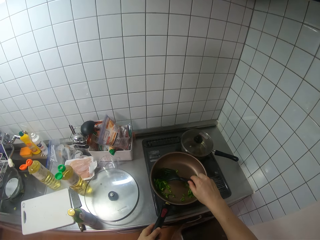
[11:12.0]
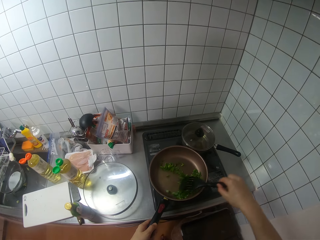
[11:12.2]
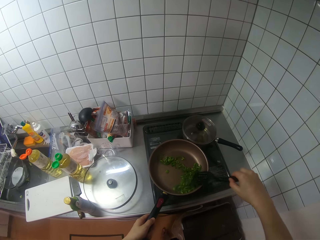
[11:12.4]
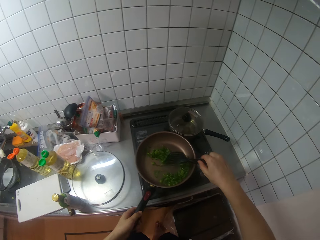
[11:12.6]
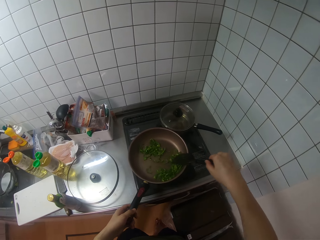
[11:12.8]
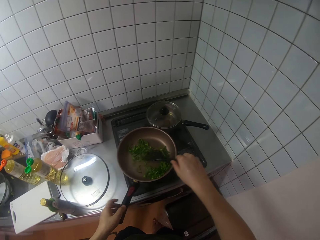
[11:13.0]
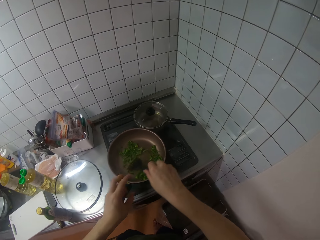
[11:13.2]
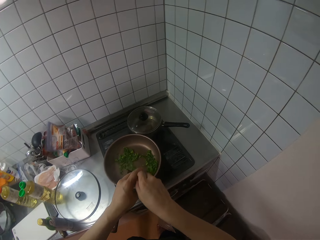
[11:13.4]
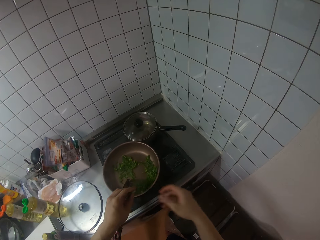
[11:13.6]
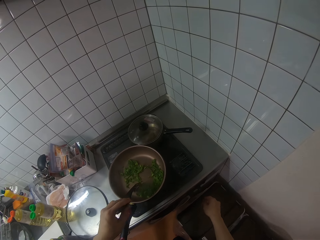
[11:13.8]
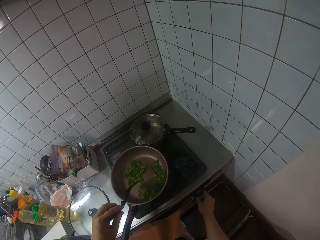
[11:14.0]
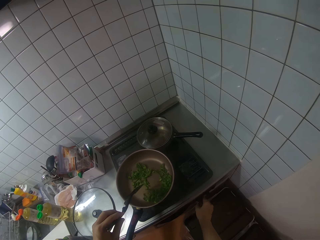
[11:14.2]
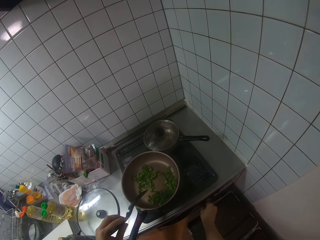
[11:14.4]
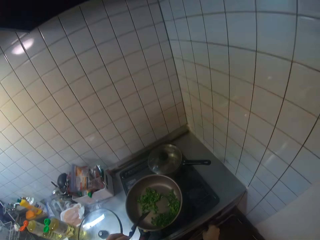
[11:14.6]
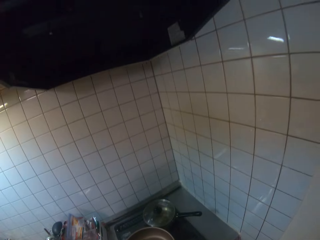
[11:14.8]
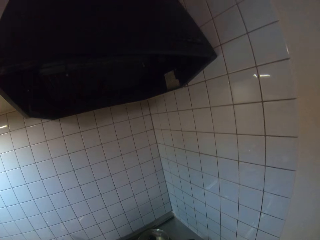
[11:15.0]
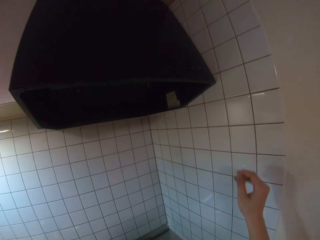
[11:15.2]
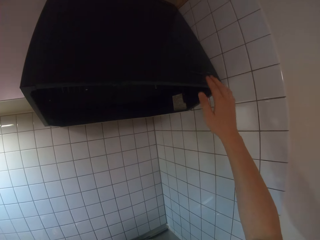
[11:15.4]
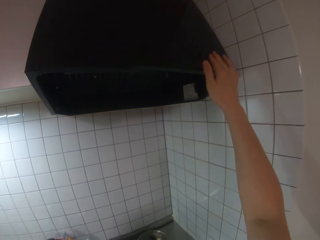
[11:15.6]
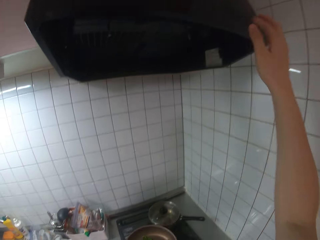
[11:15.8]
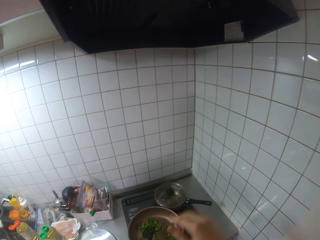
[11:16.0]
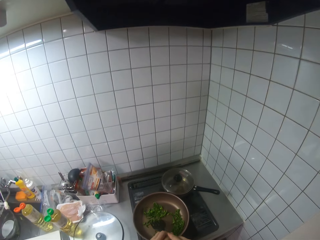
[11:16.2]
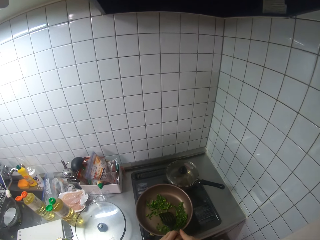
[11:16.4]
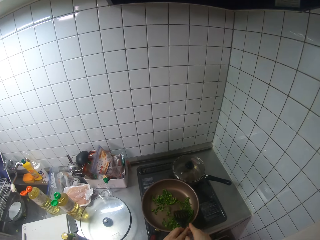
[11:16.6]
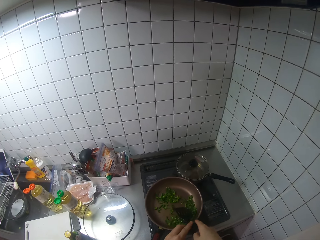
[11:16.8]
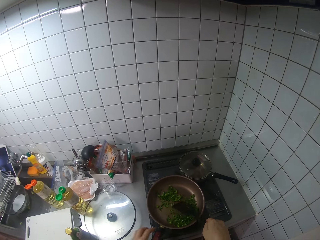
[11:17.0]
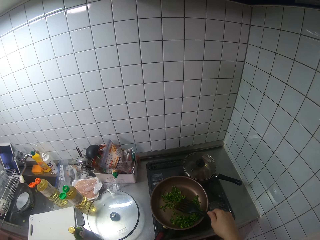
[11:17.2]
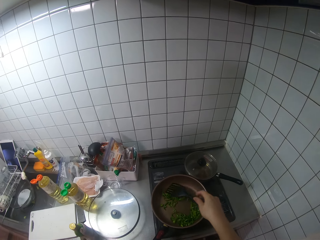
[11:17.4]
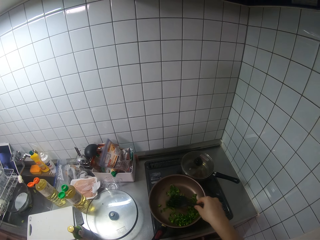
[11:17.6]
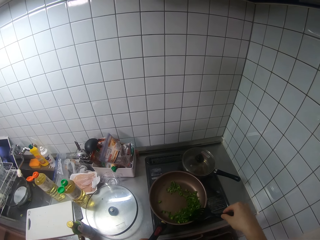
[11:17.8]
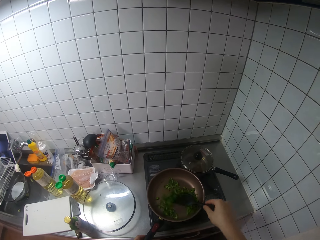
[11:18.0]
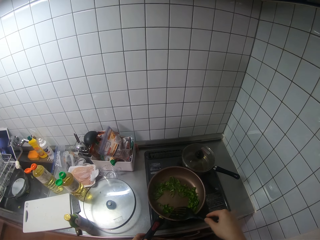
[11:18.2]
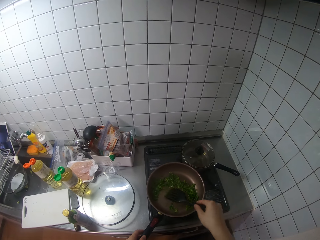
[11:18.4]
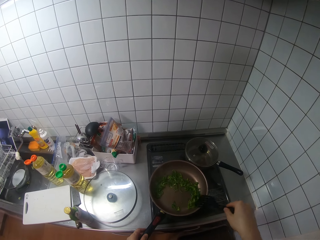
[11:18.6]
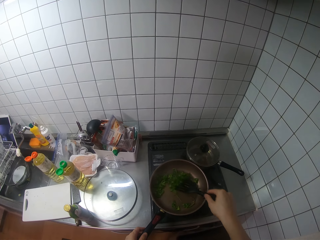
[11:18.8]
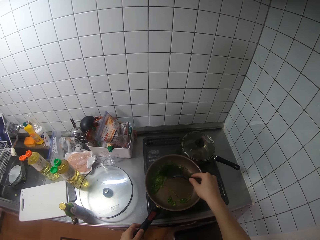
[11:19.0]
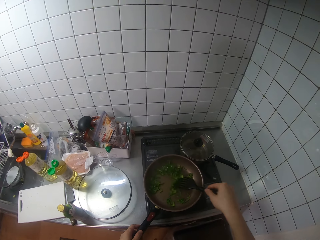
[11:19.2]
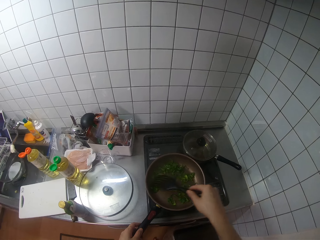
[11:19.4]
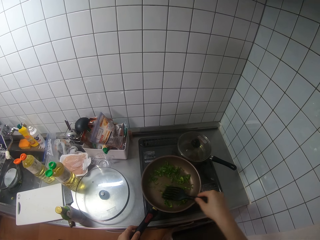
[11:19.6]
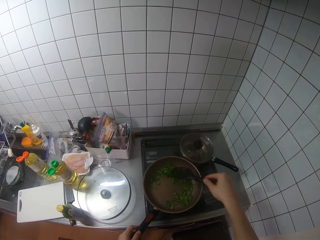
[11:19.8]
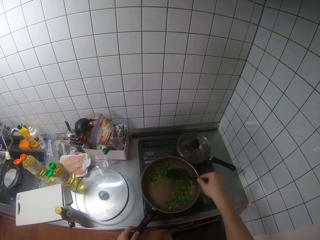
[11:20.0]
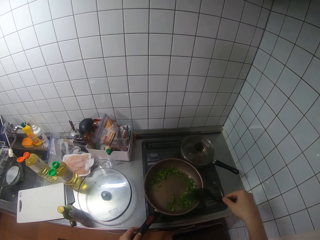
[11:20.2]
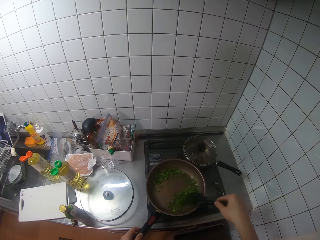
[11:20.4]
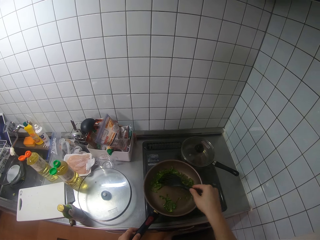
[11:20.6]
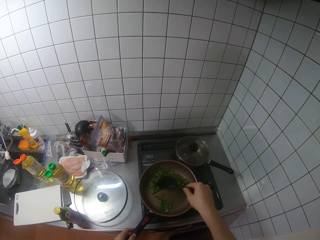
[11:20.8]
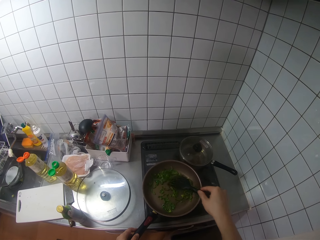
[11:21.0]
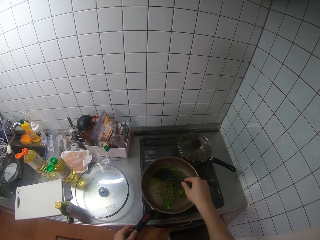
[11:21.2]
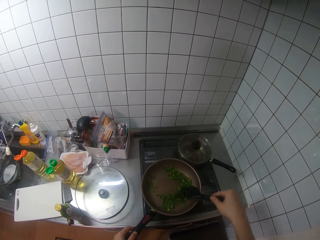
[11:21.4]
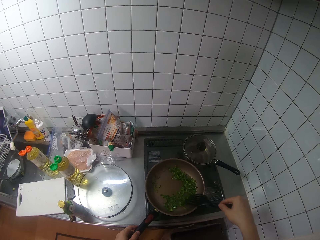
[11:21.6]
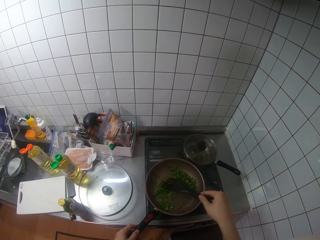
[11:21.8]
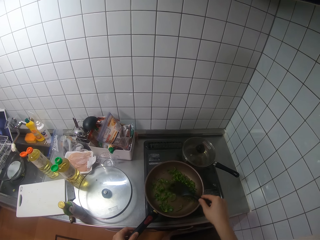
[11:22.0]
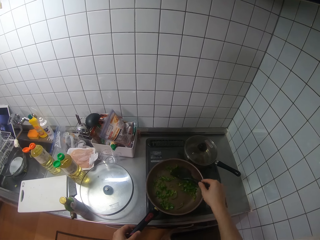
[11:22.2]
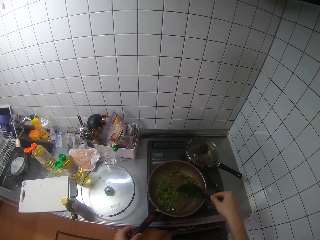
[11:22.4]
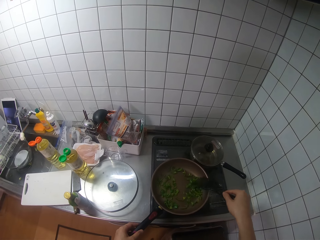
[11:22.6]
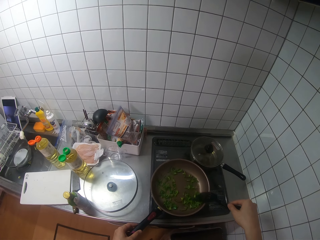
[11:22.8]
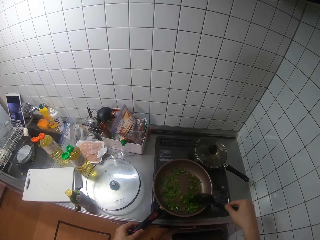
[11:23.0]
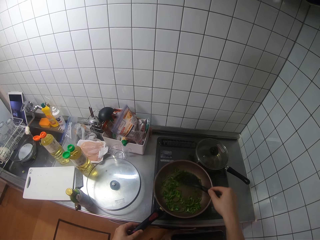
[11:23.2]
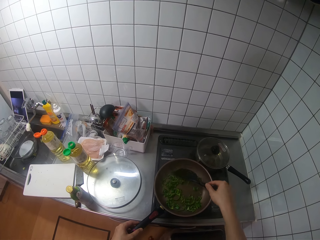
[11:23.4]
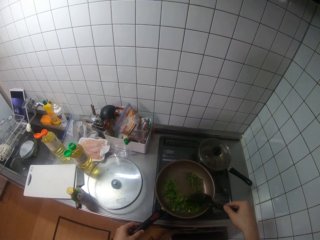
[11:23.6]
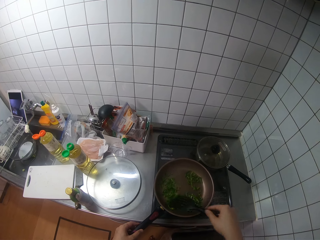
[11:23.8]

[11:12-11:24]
The camera wearer stirs the vegetables in the fry pan with the spatula in her right hand. She passes the spatula in her right hand to her left hand. She adjusts the cooker control with her right hand. She touches the cooker. She adjusts the range hood with her right hand. She stirs the vegetables in the fry pan with the spatula in her right hand.

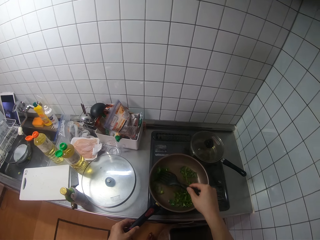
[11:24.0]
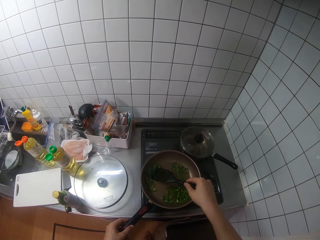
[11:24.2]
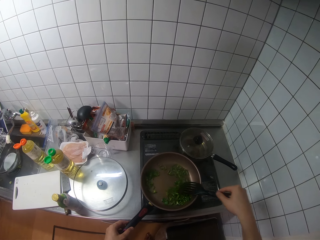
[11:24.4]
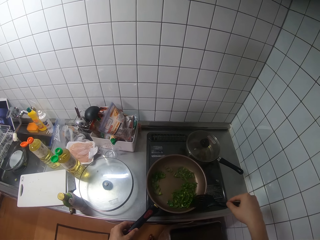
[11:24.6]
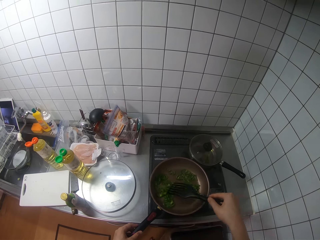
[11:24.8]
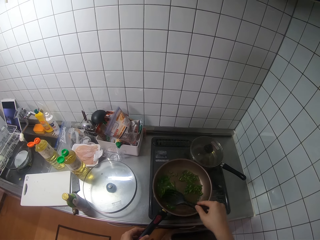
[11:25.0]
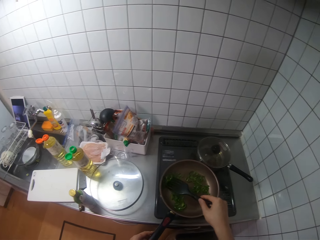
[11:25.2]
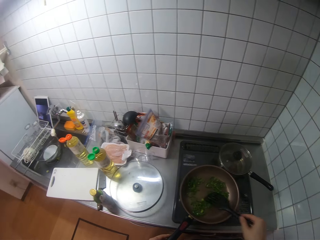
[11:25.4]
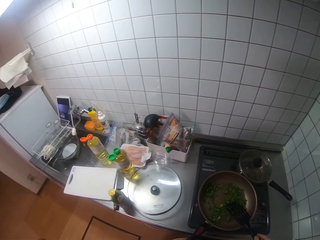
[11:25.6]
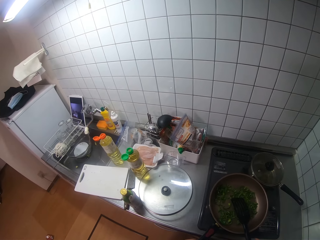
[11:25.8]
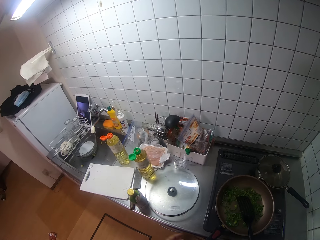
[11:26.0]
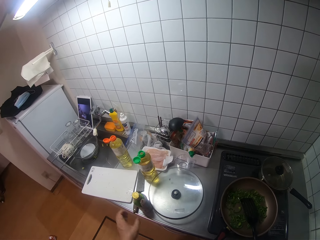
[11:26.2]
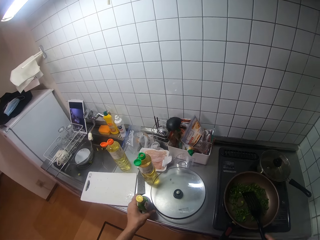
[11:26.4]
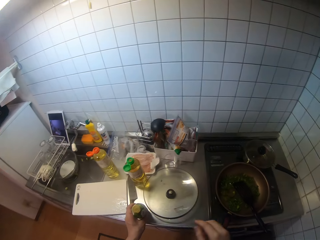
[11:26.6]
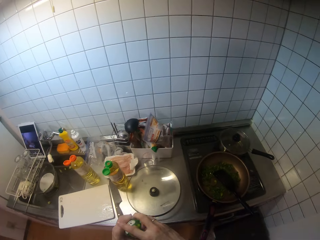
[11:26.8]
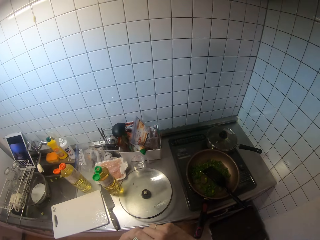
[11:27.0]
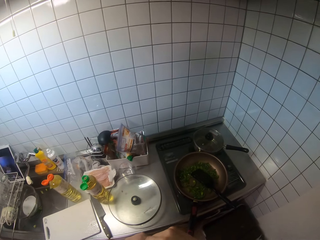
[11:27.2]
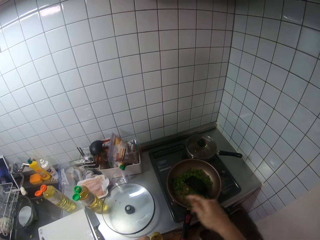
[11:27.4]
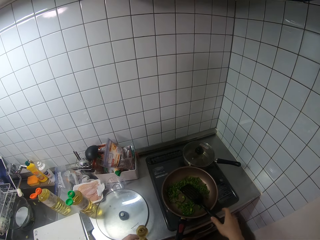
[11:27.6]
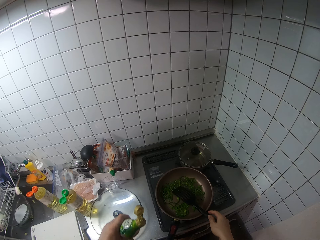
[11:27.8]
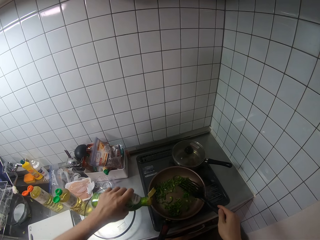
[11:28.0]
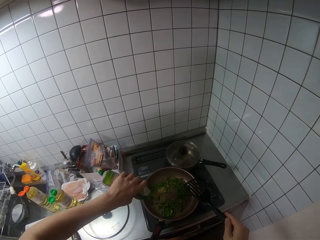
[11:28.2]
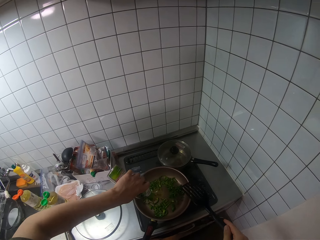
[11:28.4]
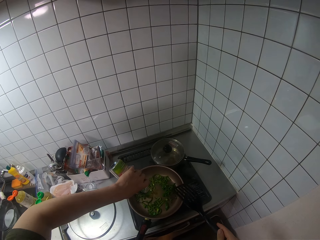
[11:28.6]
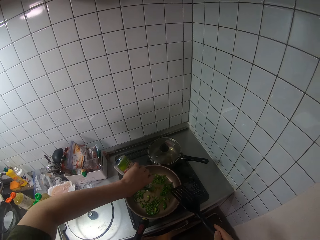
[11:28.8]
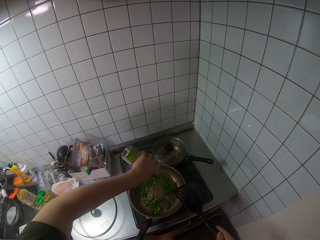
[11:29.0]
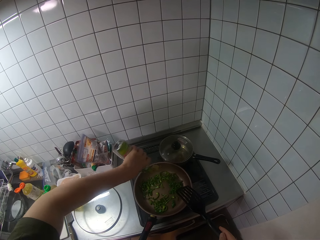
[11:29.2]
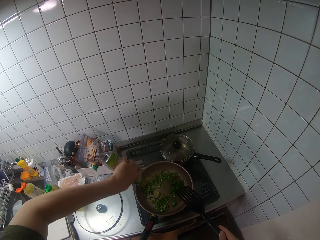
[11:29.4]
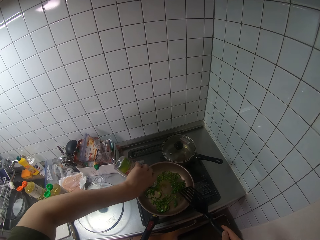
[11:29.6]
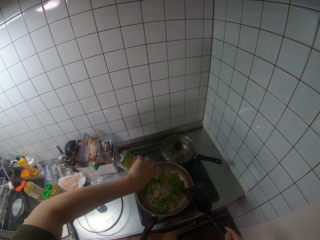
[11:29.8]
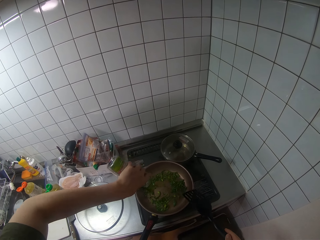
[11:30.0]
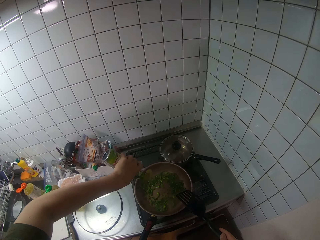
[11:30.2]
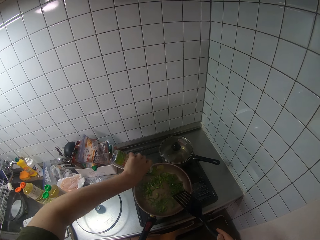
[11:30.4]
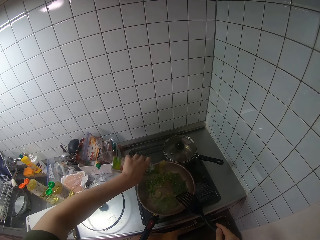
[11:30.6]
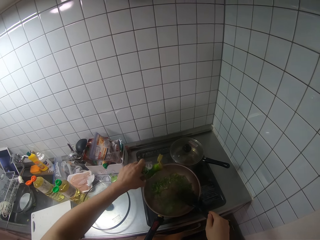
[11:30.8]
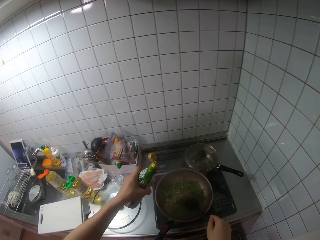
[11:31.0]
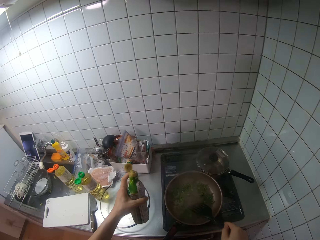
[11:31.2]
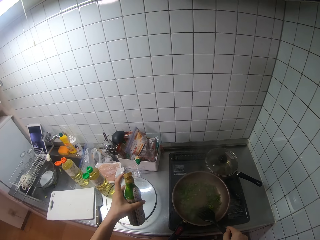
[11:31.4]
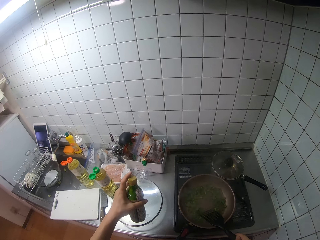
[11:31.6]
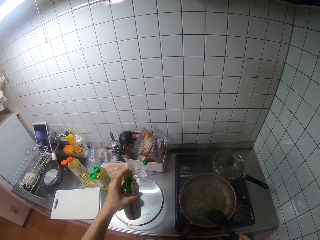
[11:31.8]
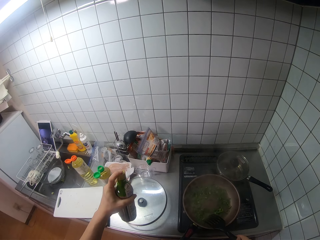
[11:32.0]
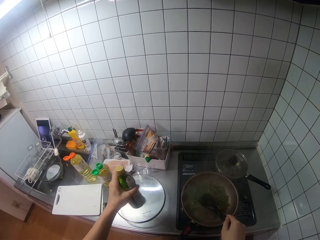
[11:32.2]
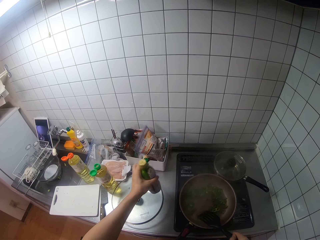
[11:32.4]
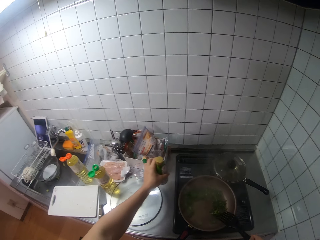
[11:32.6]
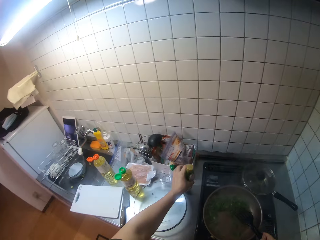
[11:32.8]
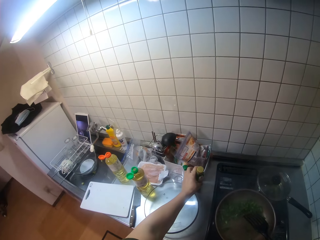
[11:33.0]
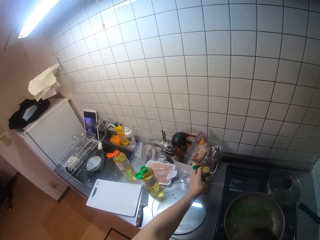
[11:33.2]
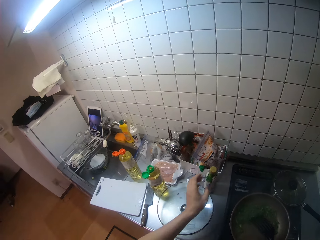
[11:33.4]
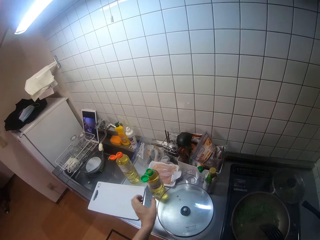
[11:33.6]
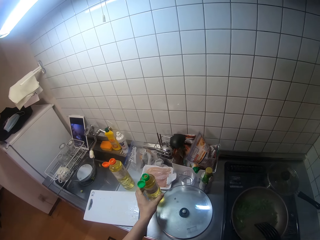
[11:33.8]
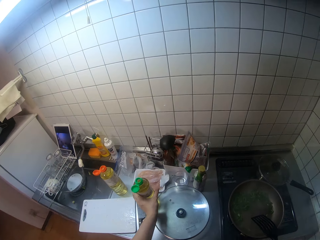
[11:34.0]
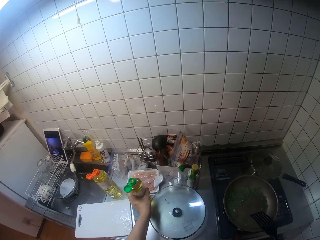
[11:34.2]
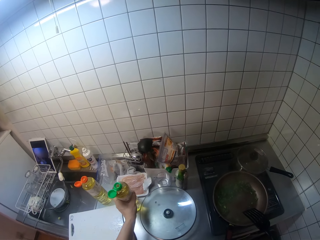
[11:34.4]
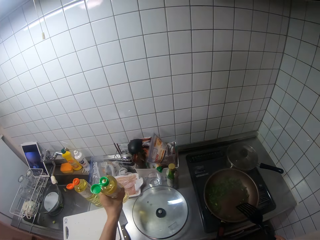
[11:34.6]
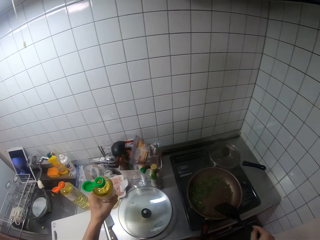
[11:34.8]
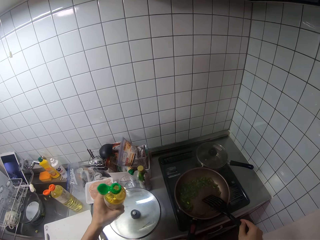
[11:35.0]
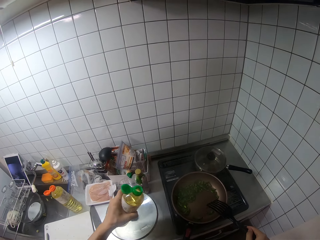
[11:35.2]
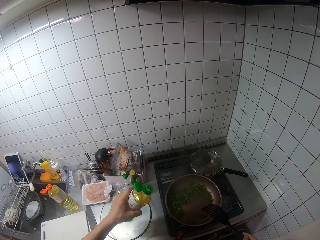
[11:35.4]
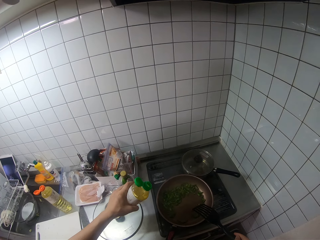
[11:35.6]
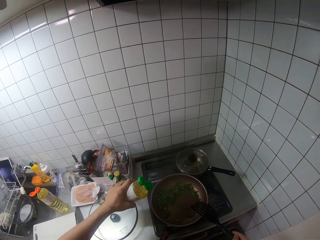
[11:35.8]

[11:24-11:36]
The camera wearer picks up a bottle of oil from the sink with her left hand. She opens the bottle with her right hand. She pours the oil into the fry pan with her left hand. She stirs the vegetables in the fry pan with the spatula in her right hand. She closes the cover of the bottle with her left hand. She drops the bottle on the sink with her left hand. She picks up the bottle of oil from the sink with her left hand.
